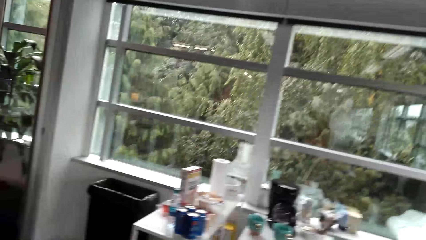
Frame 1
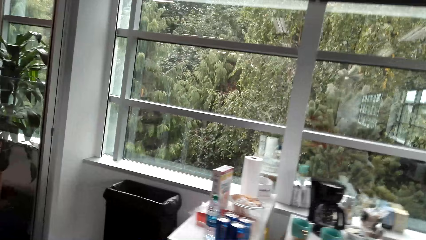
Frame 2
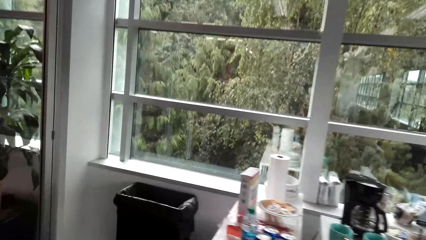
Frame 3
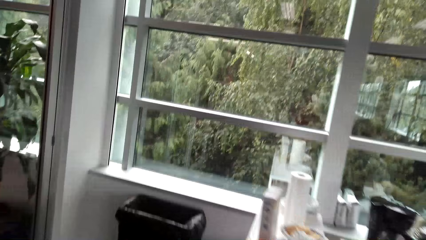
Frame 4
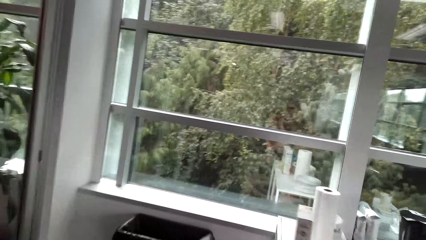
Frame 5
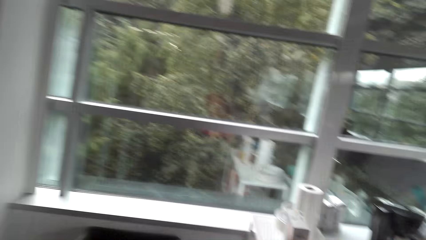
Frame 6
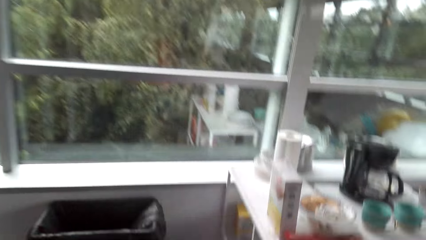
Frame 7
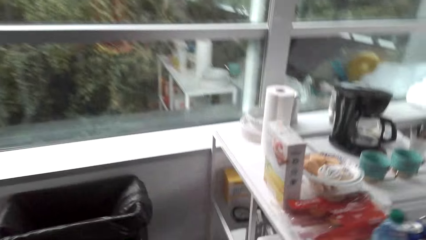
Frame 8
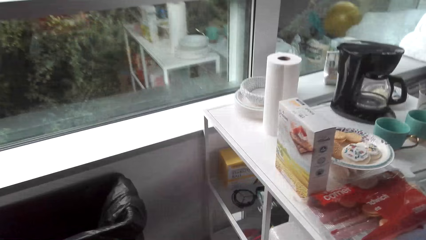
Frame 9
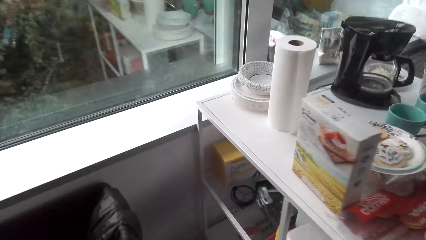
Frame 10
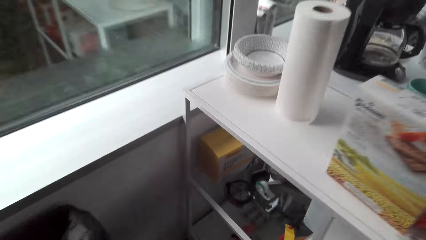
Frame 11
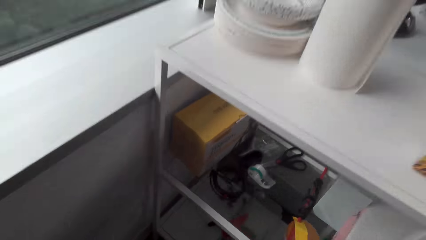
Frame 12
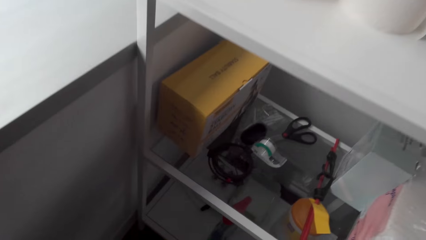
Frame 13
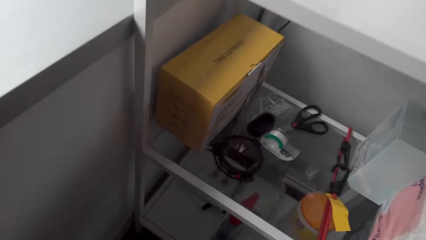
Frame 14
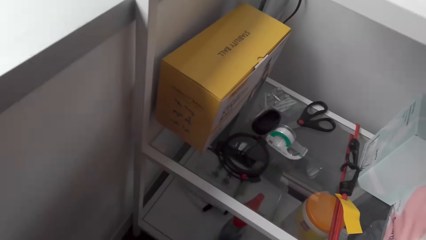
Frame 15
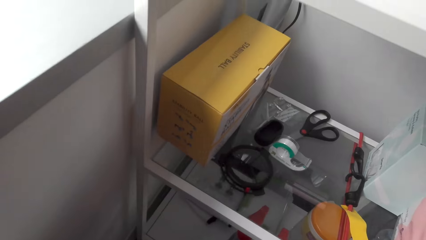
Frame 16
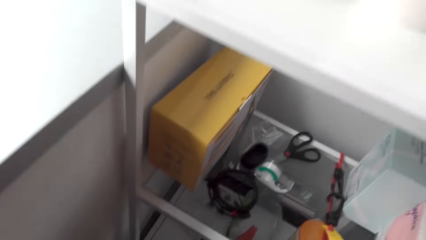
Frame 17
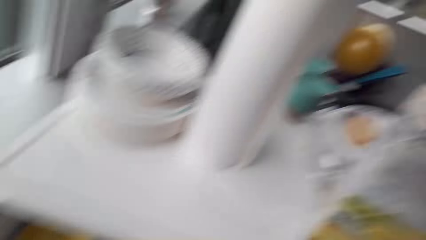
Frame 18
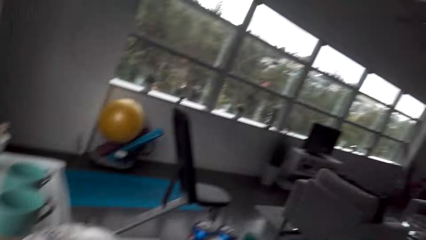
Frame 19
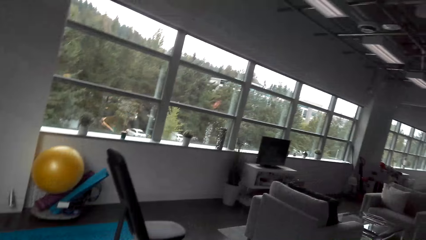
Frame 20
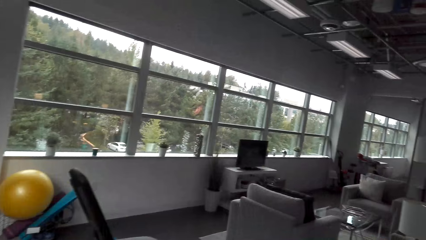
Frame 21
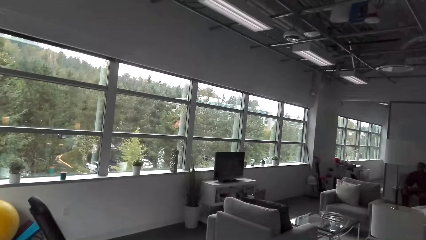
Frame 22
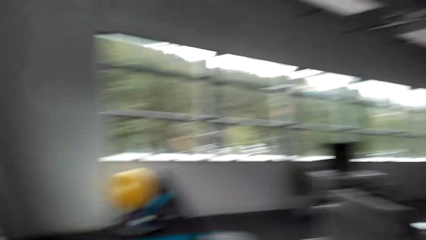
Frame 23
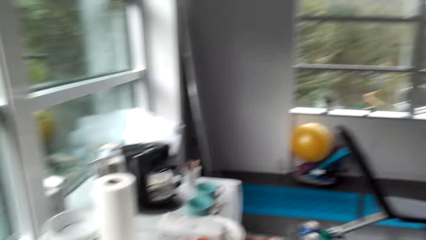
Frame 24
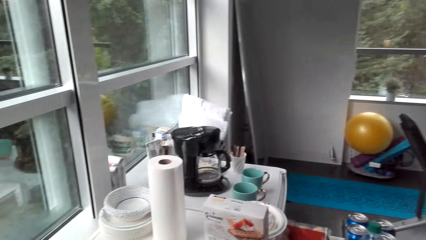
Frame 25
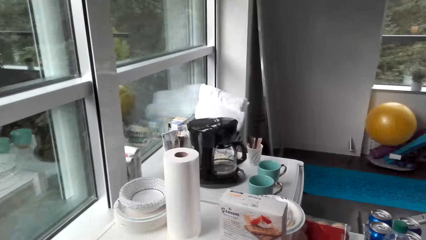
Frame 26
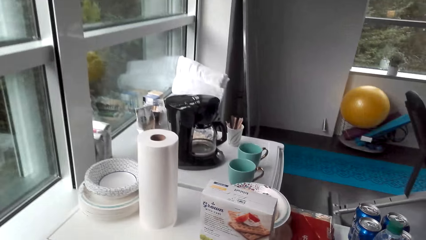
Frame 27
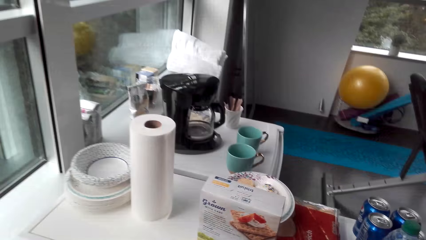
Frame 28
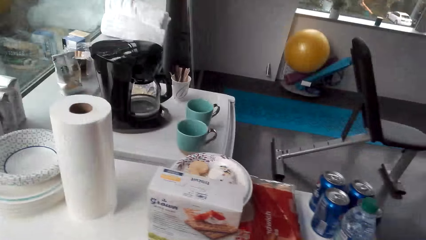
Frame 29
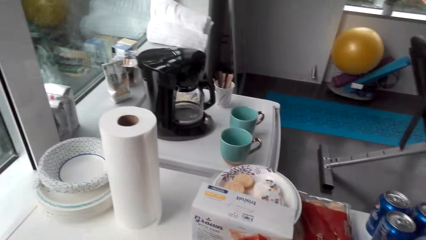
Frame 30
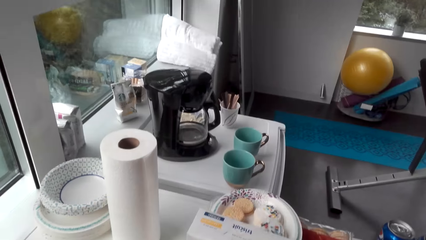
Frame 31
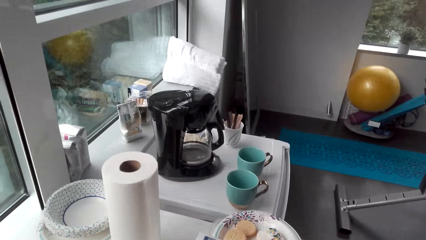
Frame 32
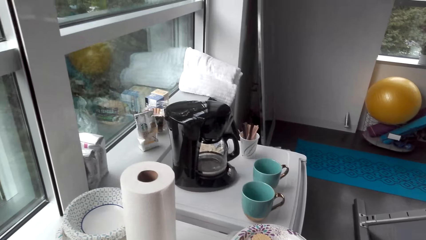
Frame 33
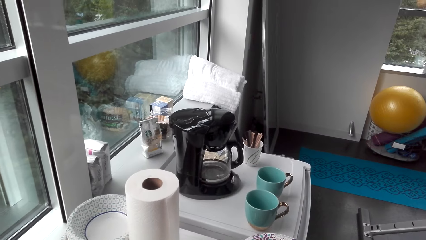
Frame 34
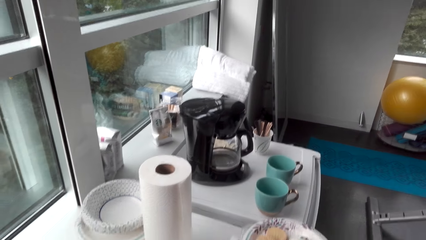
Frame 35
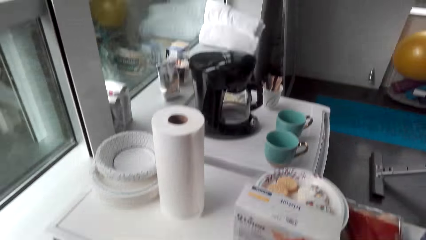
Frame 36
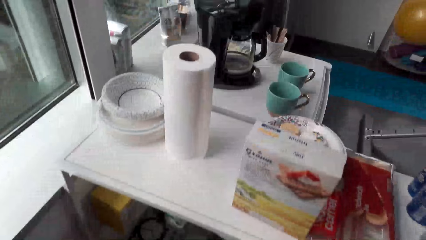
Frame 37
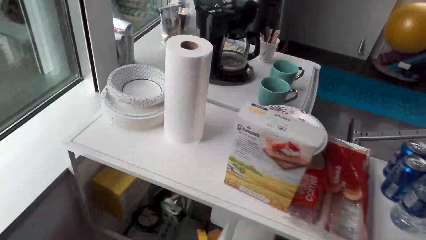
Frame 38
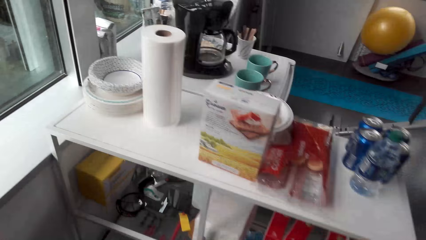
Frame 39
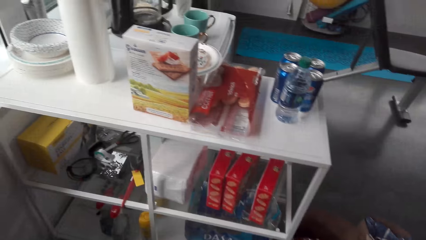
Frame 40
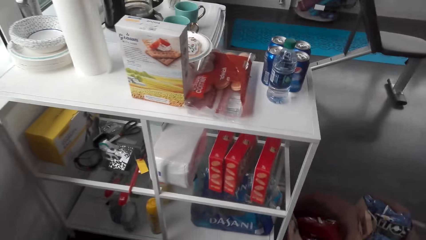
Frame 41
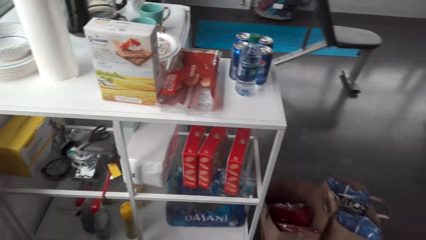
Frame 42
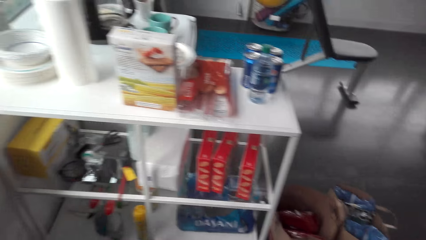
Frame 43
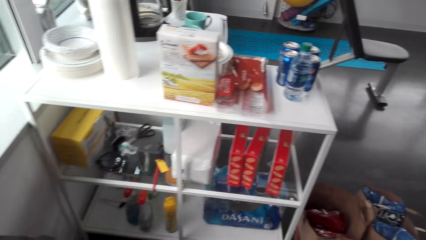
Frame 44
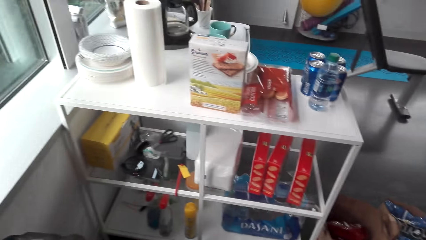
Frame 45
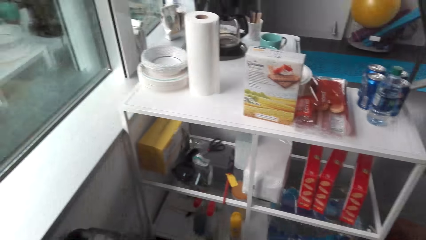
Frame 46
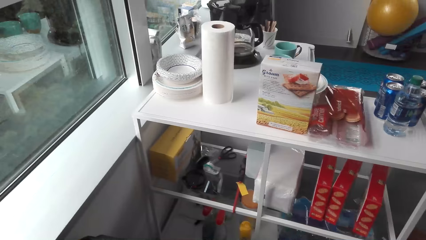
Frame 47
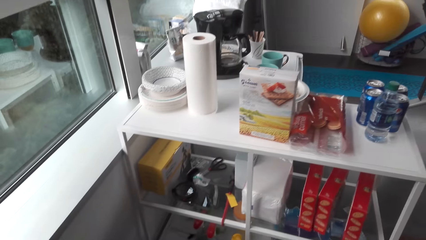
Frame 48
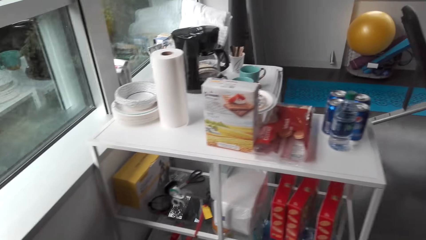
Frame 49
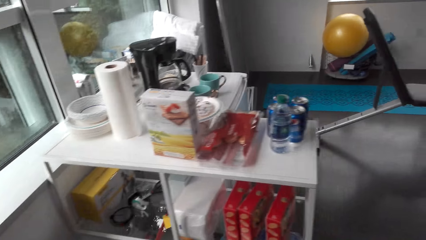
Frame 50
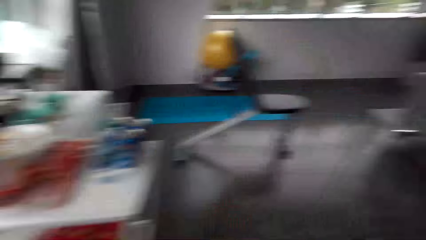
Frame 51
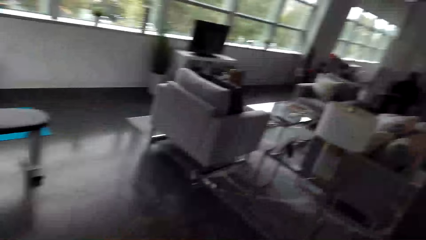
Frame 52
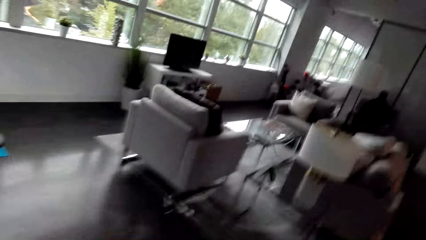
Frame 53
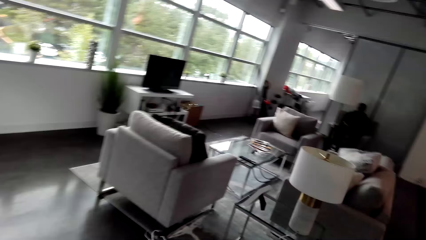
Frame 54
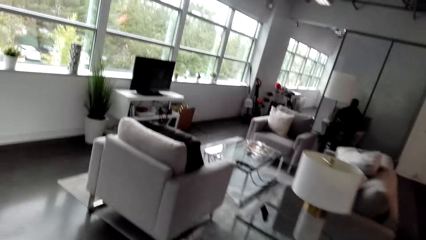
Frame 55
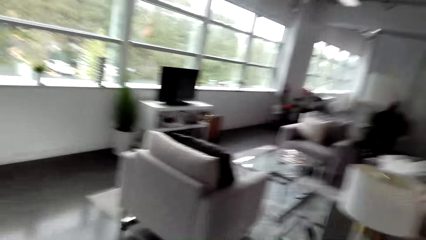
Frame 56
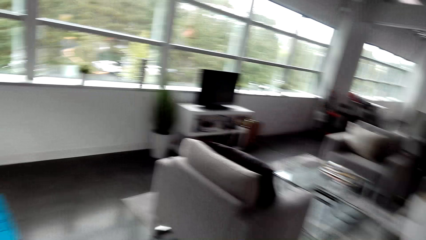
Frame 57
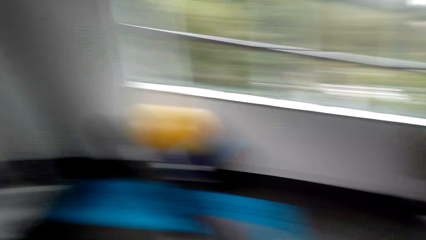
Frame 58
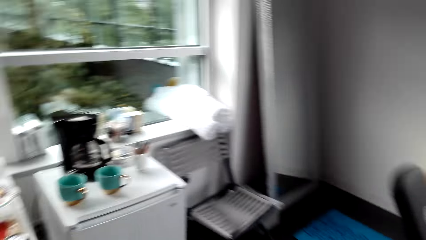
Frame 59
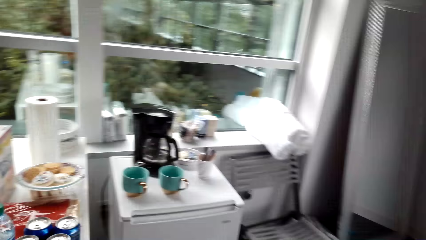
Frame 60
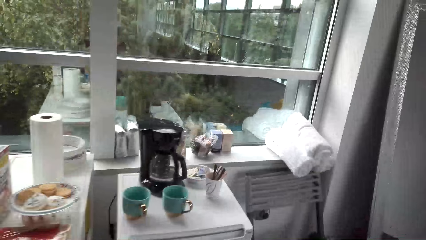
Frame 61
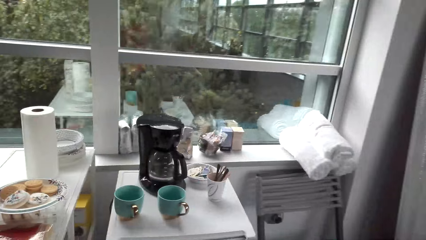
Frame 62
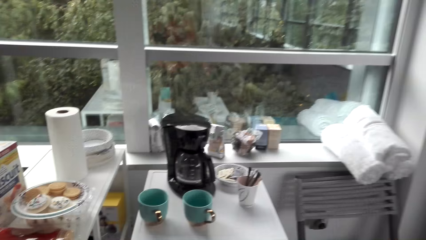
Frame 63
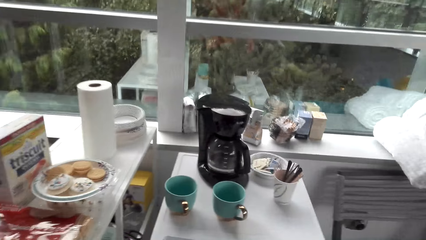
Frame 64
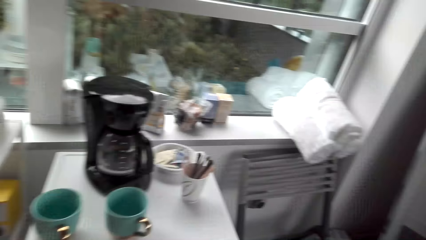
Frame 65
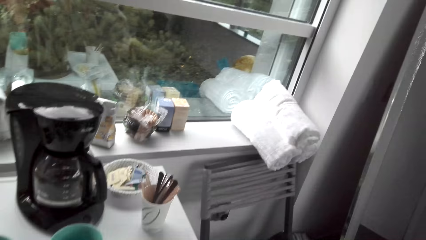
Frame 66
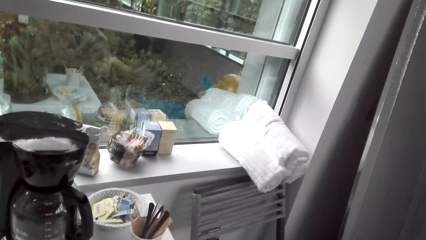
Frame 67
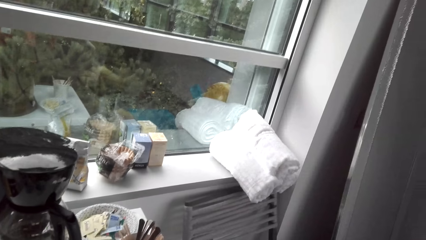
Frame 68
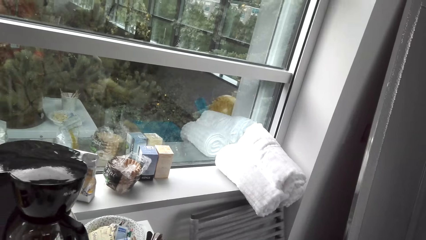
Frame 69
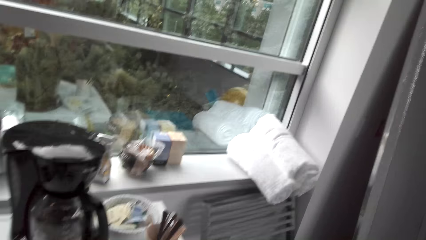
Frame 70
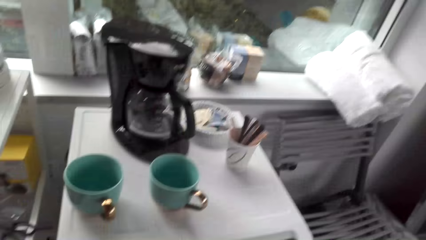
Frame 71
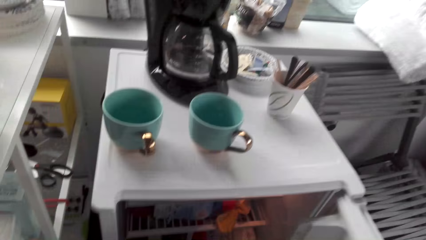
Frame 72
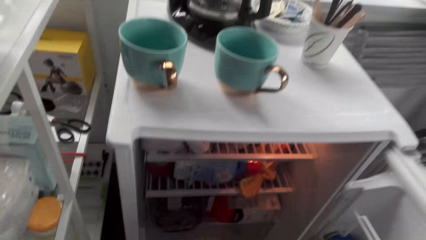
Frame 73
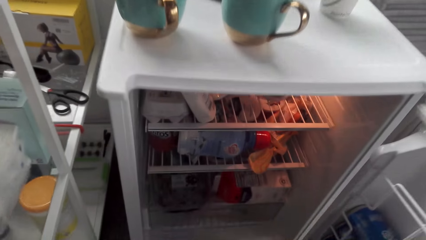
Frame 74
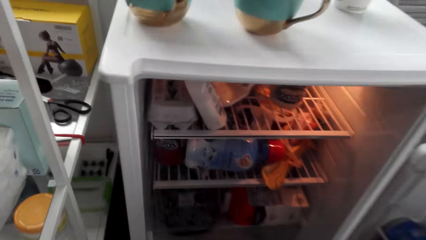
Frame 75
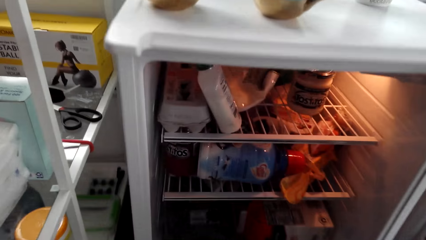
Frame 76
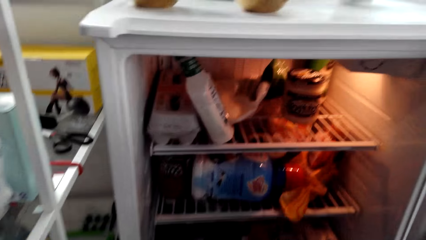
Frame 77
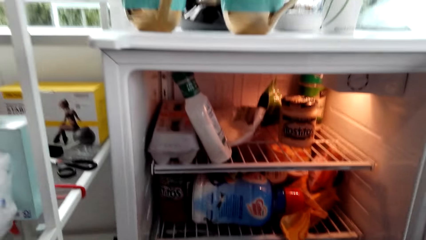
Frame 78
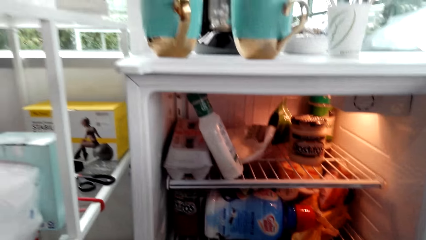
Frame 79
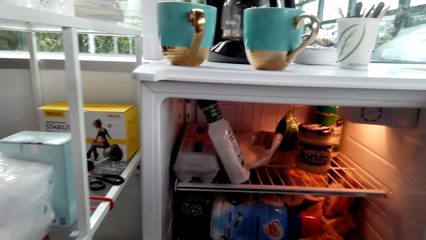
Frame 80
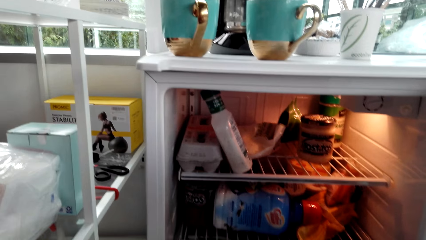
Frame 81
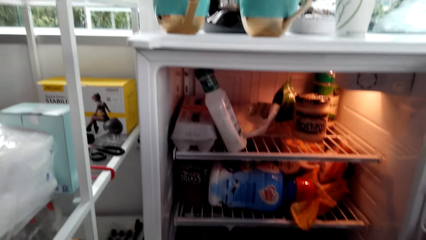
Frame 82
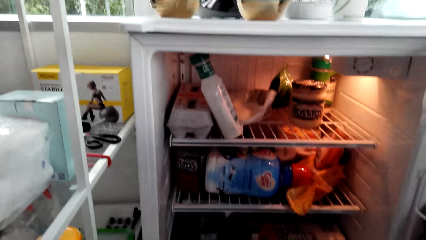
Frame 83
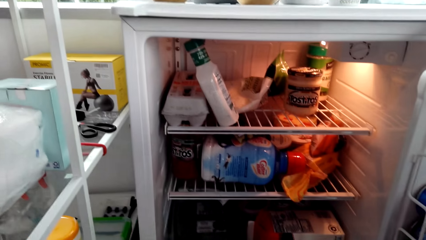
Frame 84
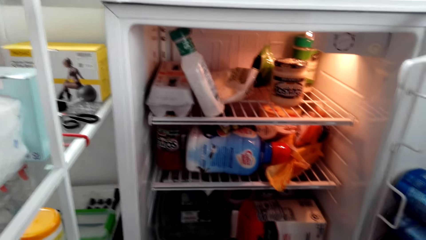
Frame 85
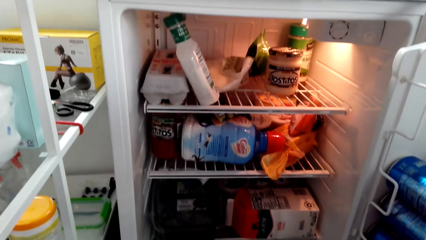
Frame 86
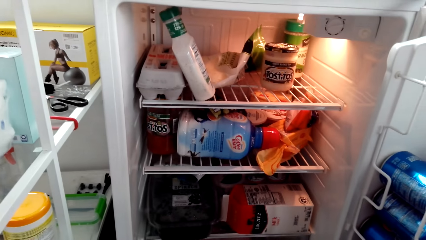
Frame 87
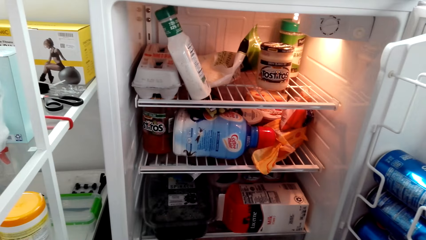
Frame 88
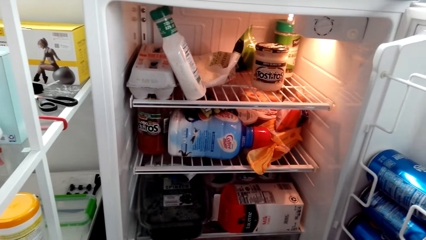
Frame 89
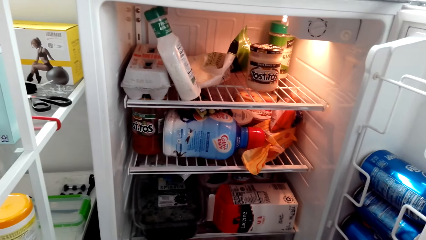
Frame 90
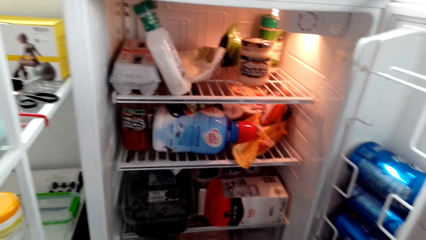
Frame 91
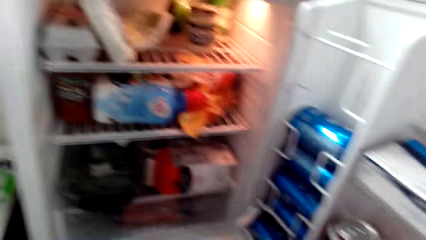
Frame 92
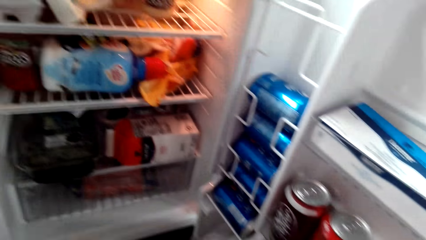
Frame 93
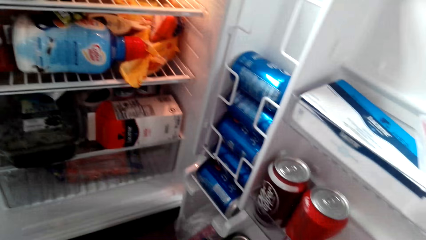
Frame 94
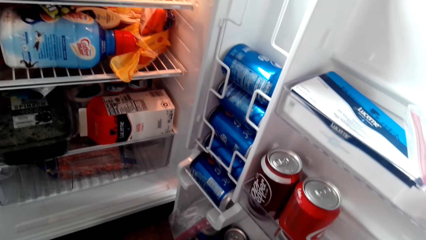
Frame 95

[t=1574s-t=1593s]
The camera wearer bends. They move to the fridge. They open the fridge. They bend to the fridge.
